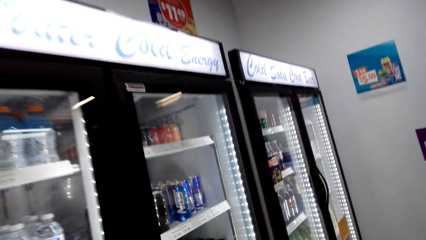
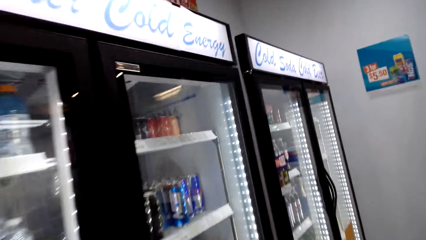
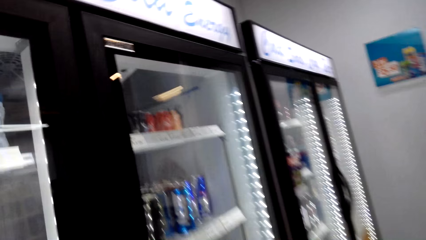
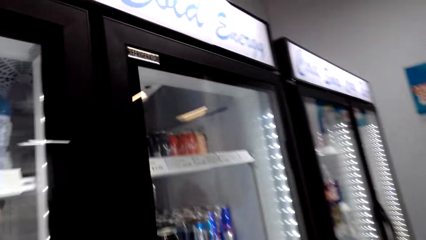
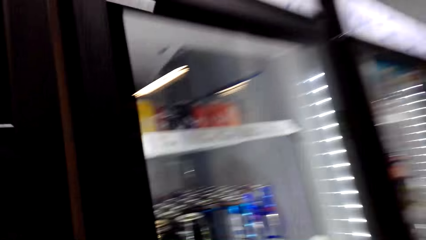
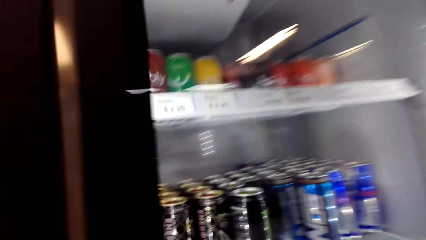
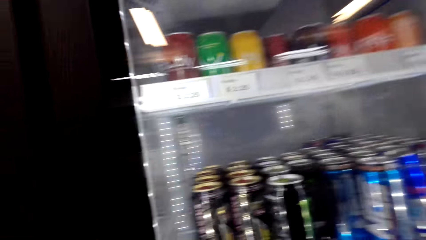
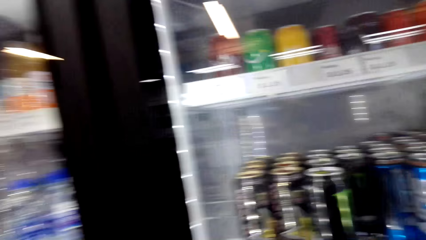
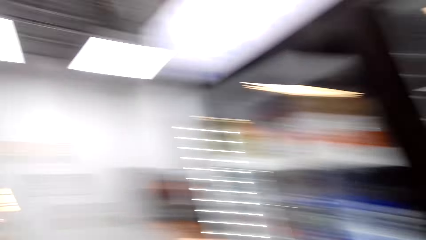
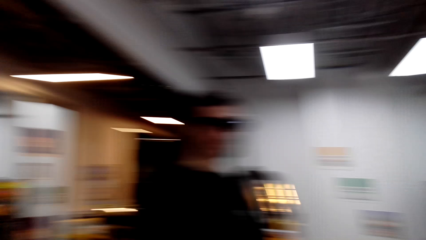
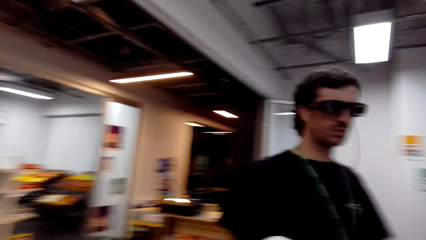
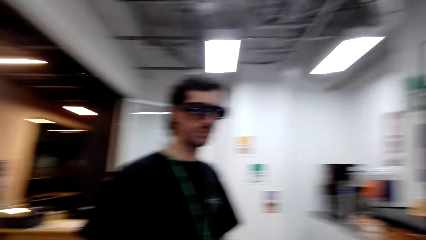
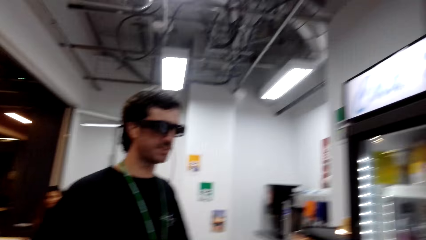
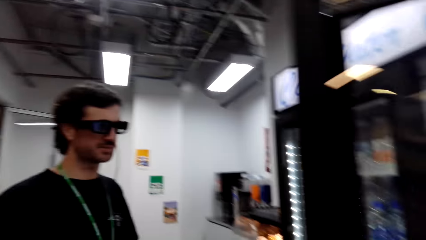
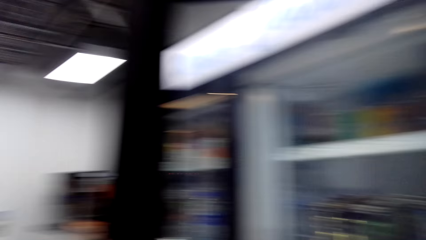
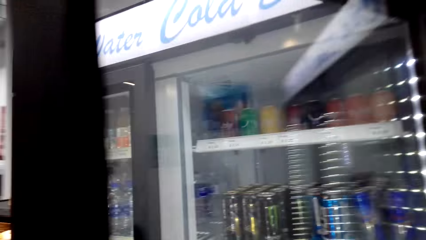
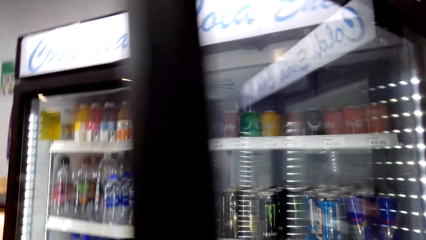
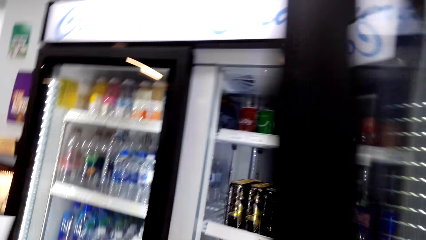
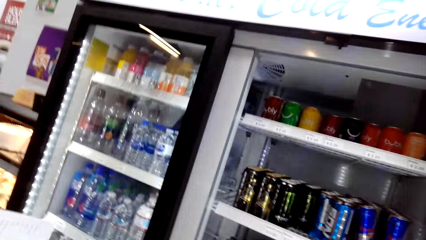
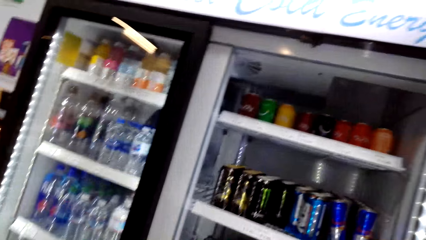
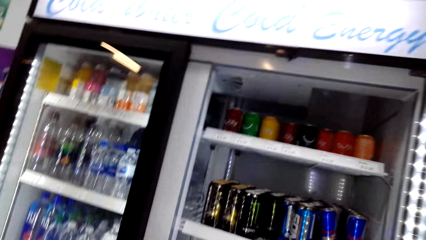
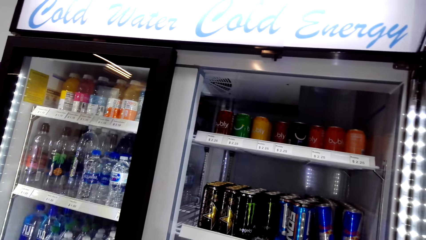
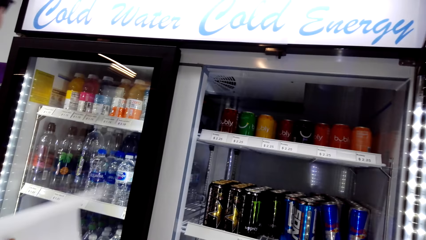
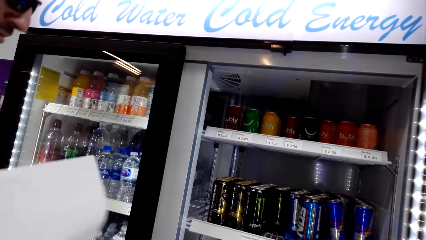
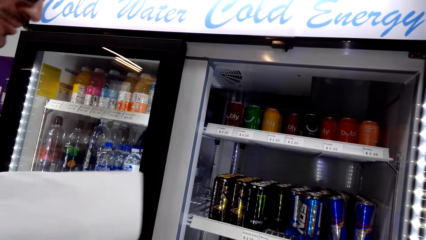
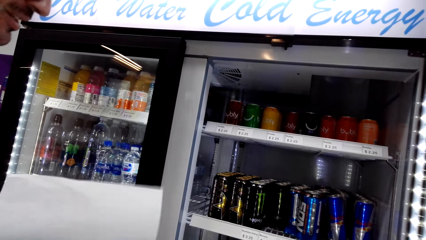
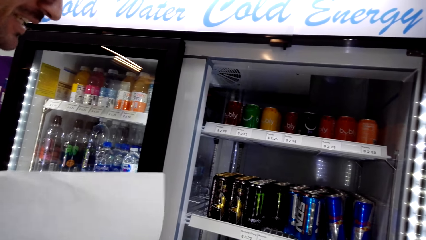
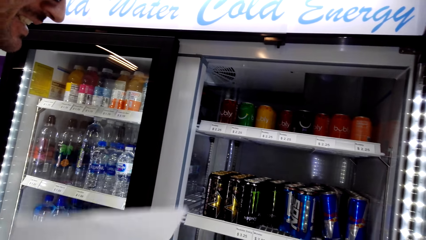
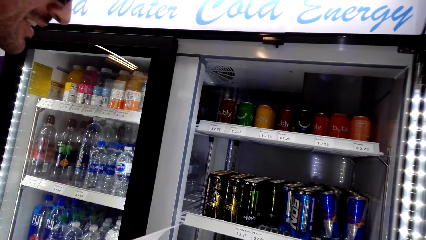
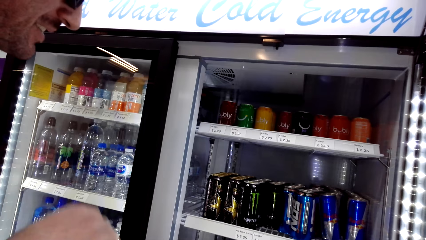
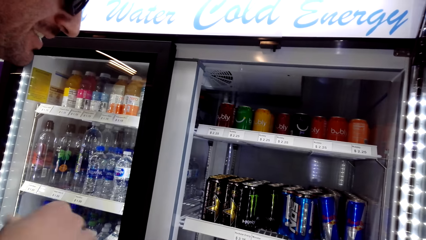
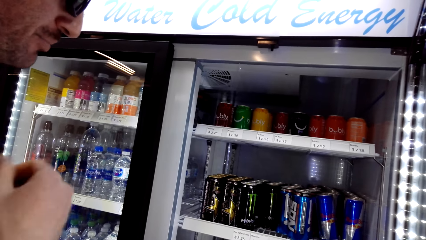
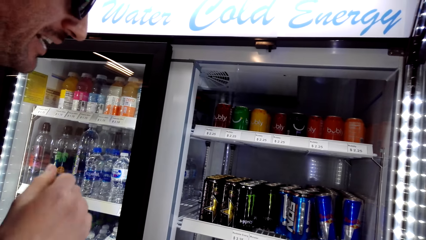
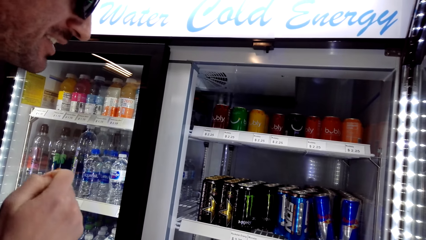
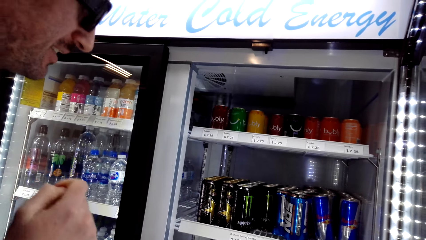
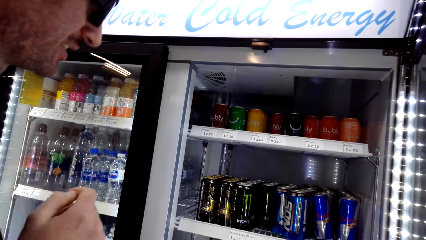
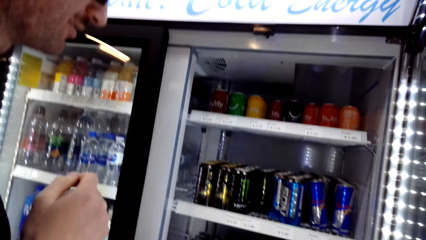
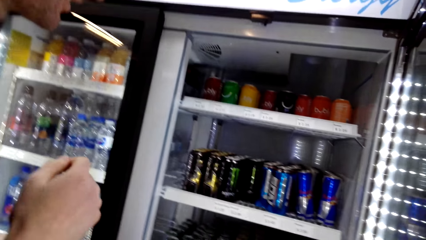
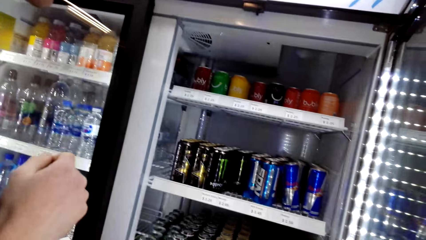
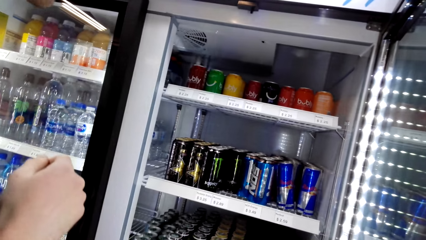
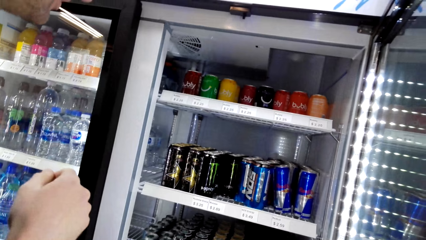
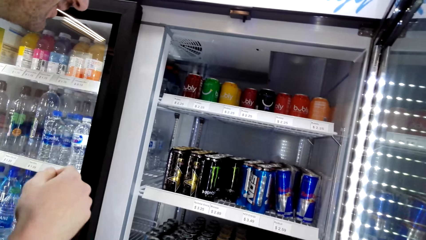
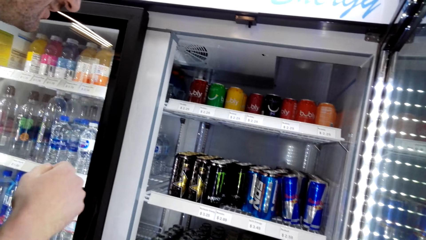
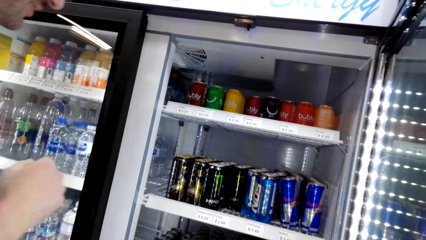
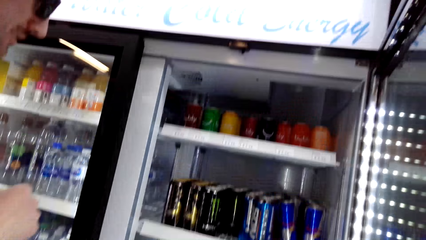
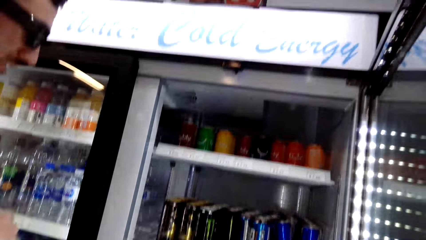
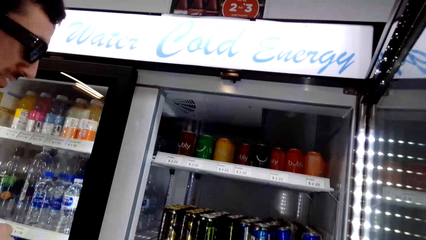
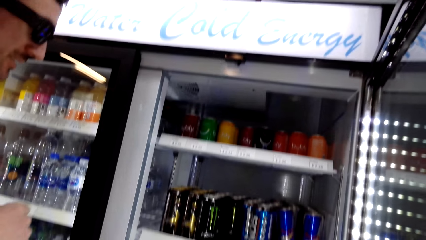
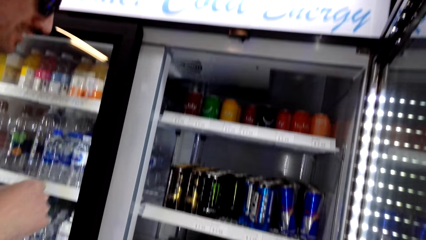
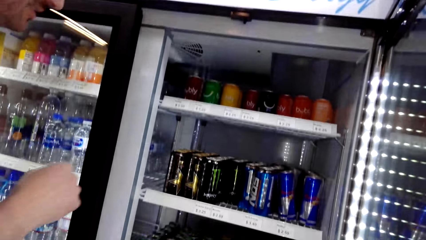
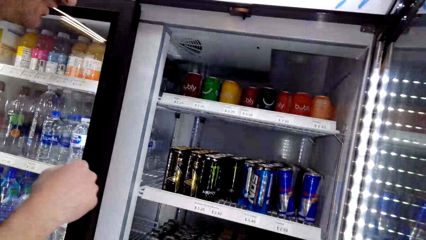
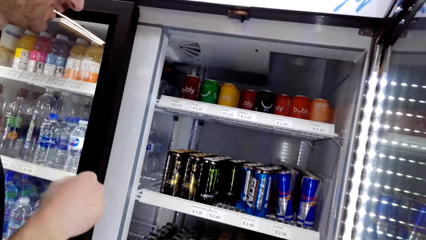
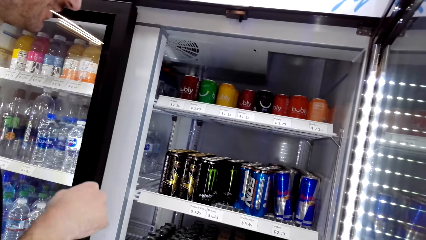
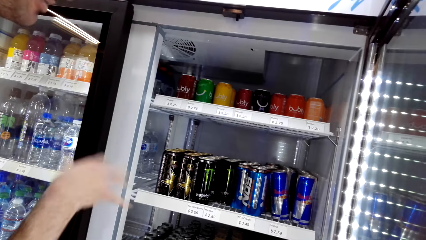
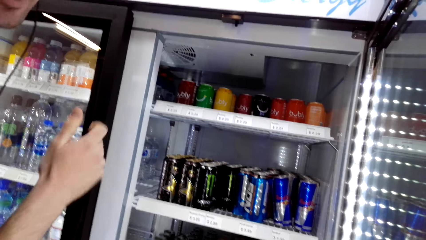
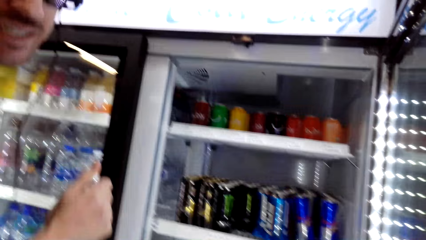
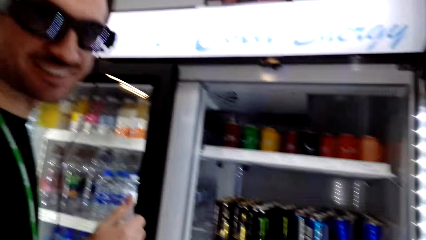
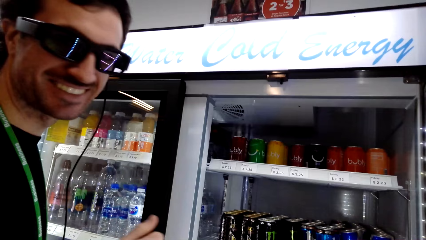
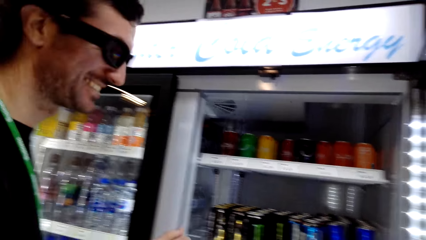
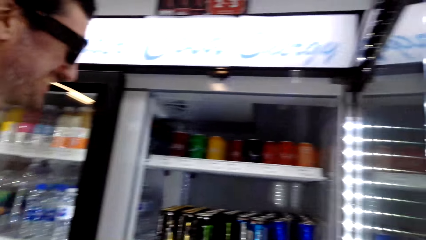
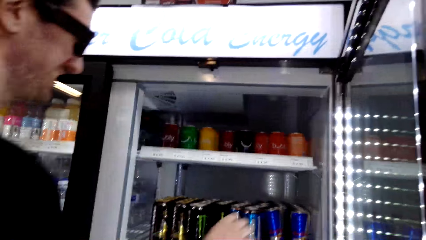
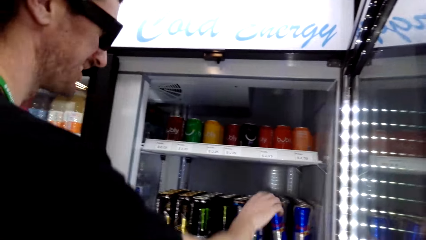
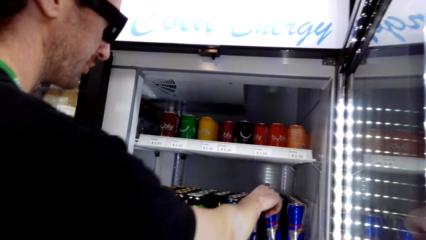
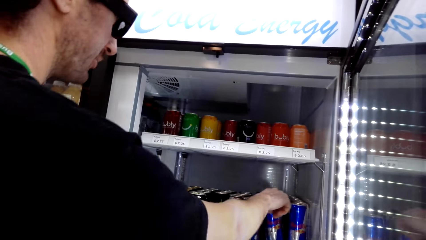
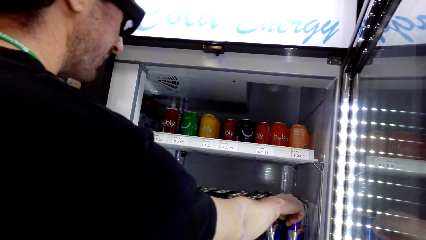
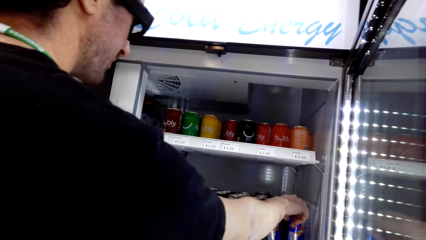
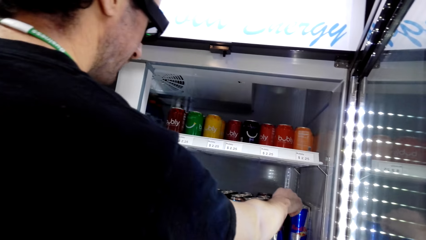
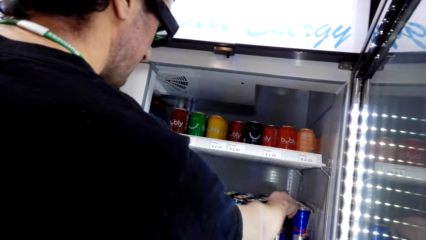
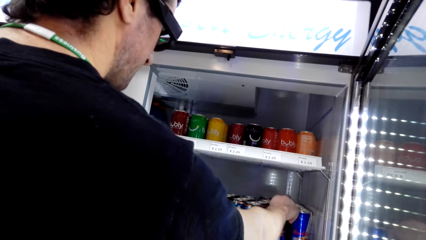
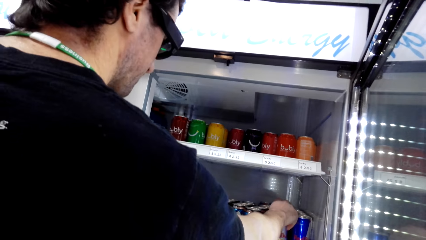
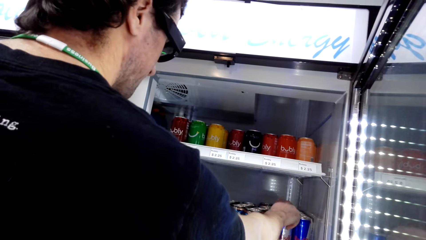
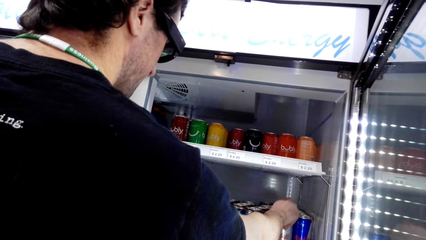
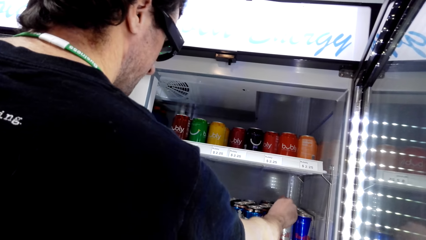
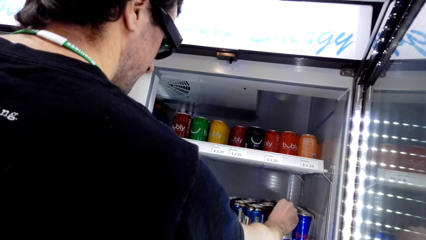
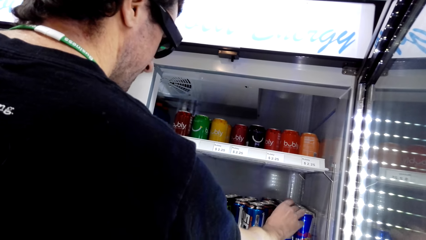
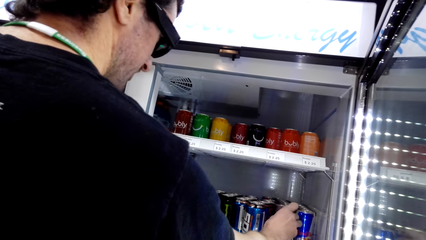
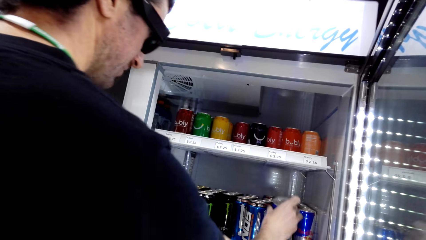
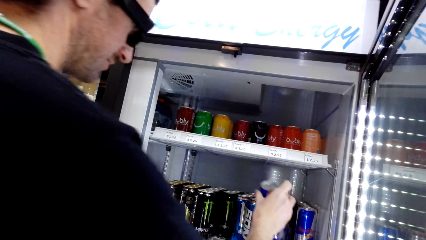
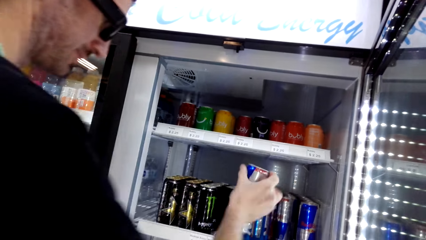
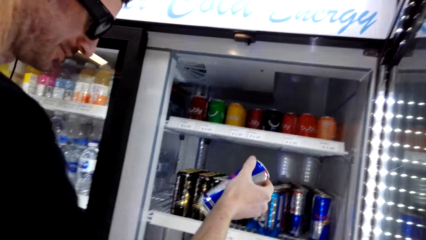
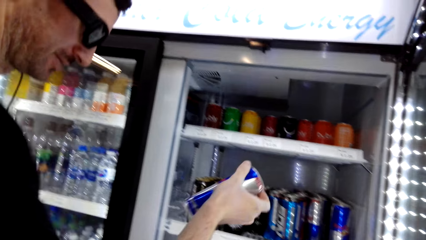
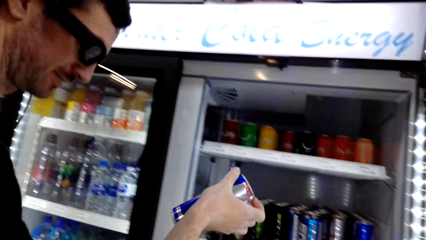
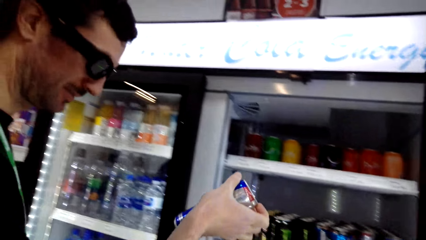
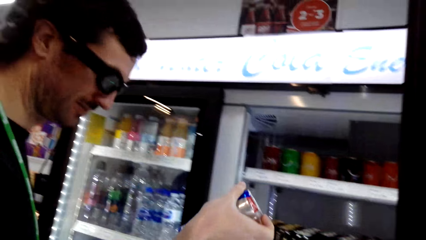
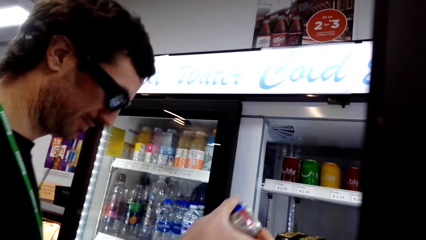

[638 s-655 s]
The camera wearer interacts with a man. The man walks around a supermarket. The camera wearer opens the fridge. The man interacts with the camera wearer. The camera wearer talks to the man. They interact with the man. The man picks a can of drink from the fridge.
